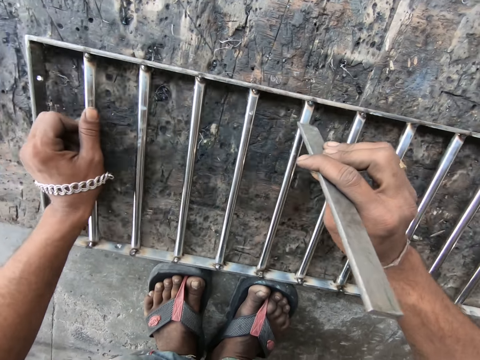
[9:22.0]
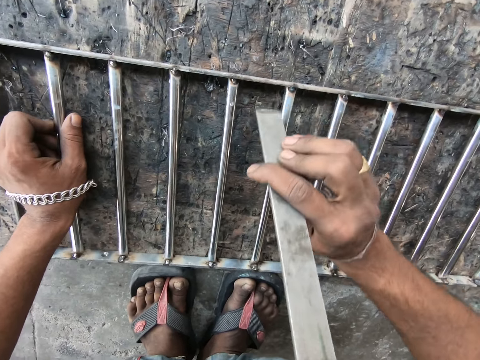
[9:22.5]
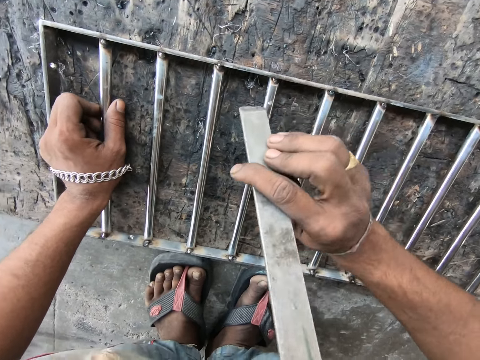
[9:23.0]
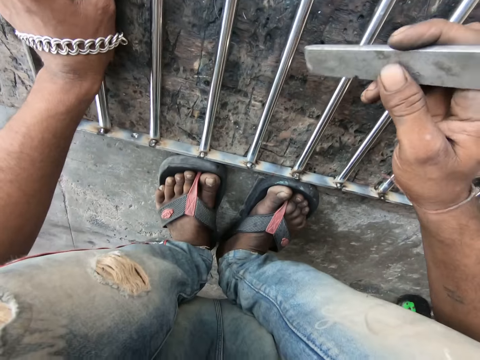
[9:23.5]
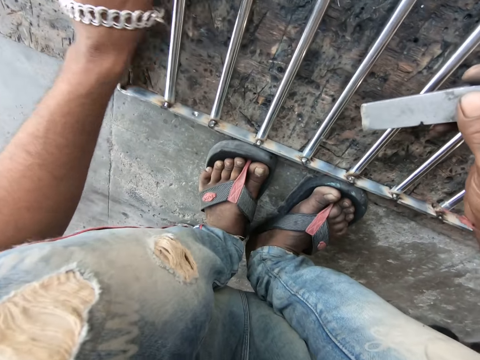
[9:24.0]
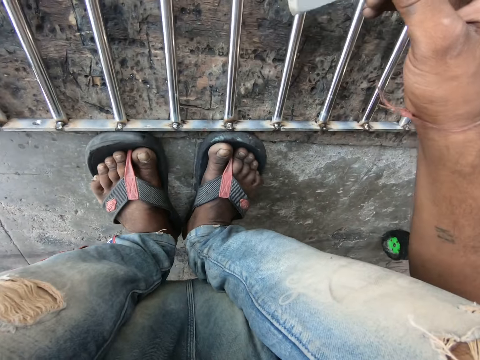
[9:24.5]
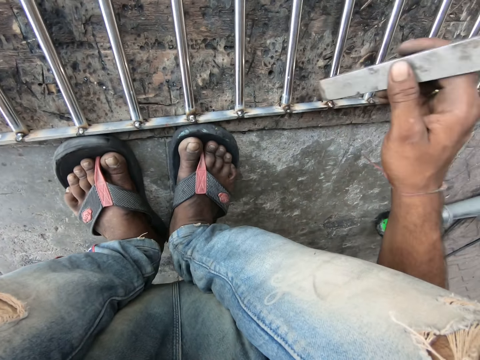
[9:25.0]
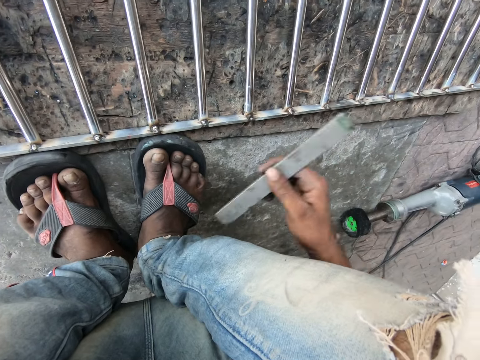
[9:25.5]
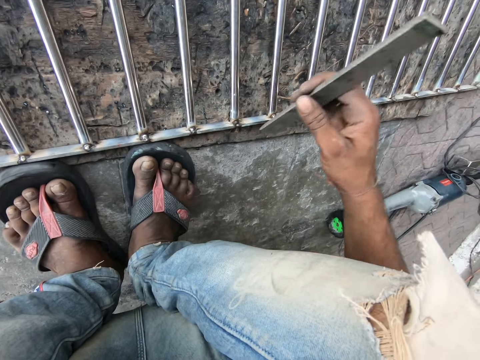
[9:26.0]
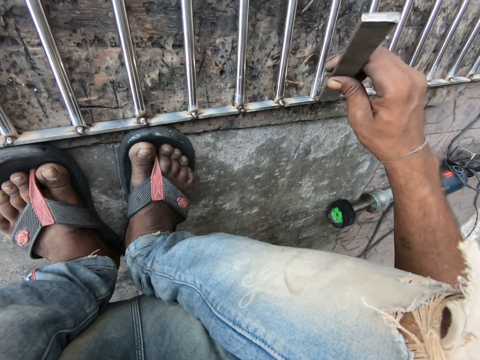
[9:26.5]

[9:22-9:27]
The camera wearer moves the metal frame with his hand. He hits the metal frame with the metal. He moves the right hand.

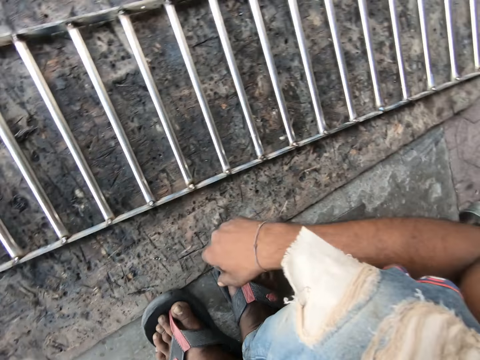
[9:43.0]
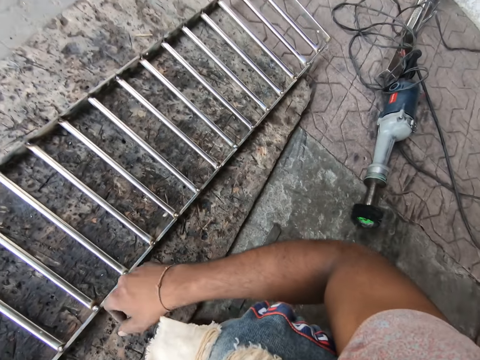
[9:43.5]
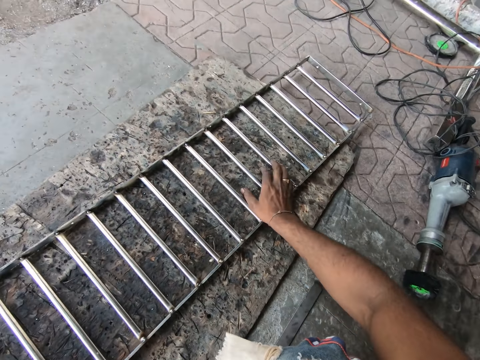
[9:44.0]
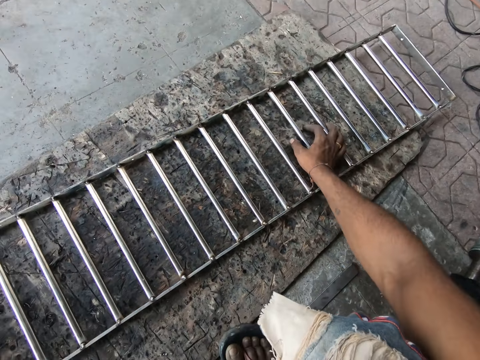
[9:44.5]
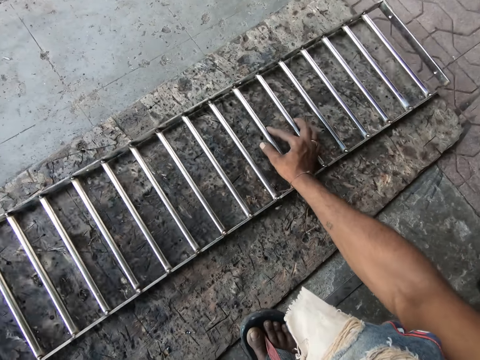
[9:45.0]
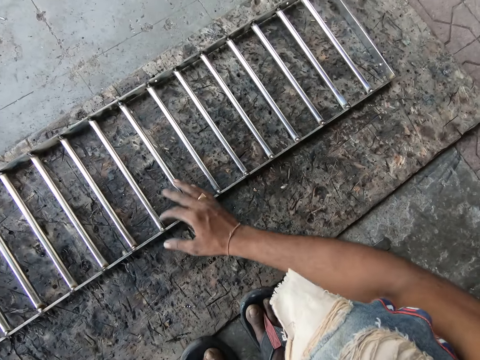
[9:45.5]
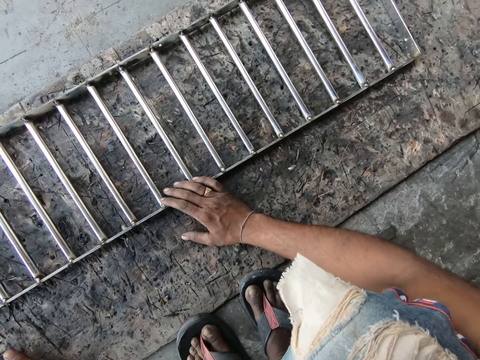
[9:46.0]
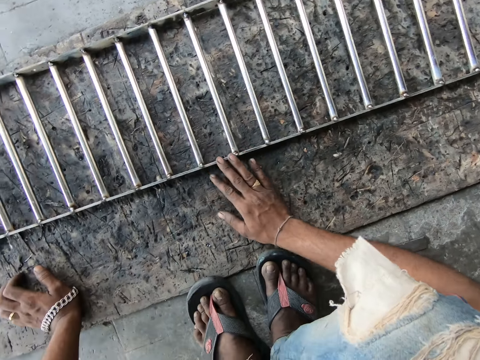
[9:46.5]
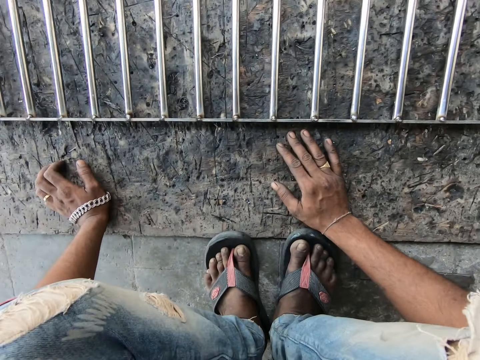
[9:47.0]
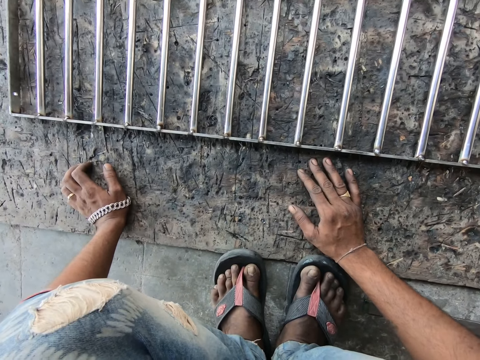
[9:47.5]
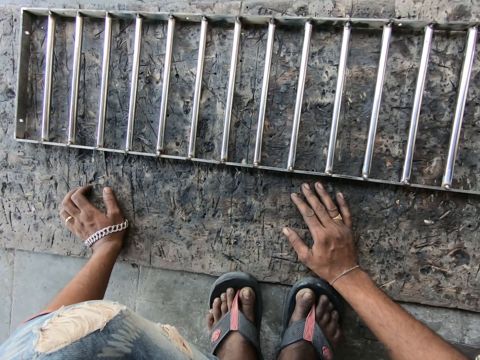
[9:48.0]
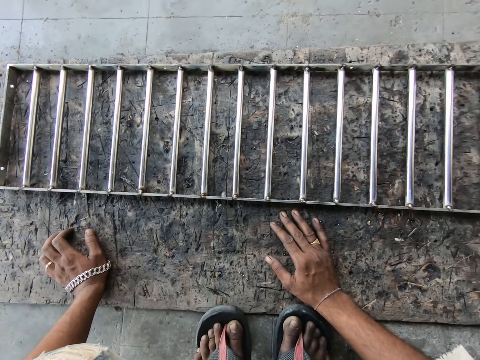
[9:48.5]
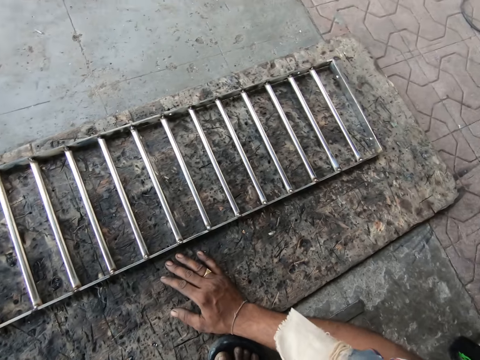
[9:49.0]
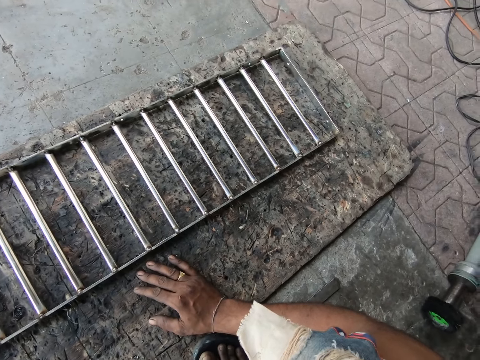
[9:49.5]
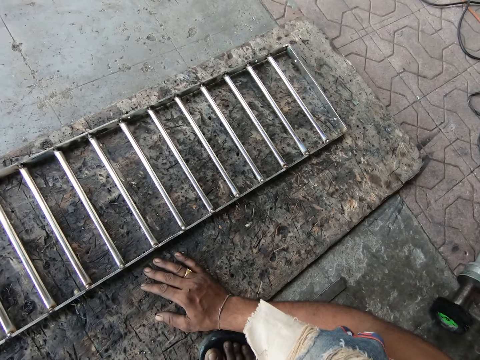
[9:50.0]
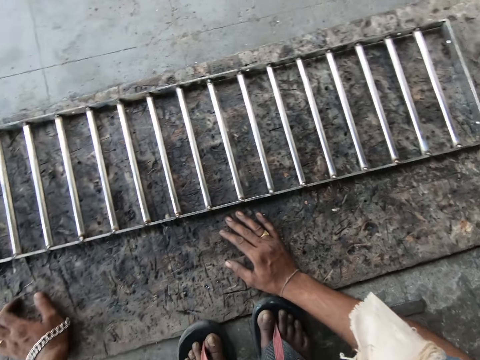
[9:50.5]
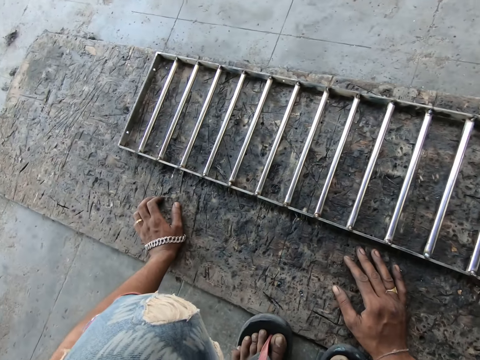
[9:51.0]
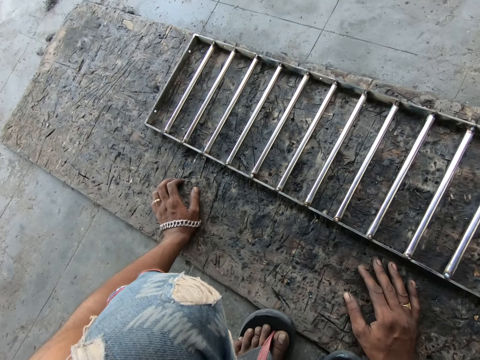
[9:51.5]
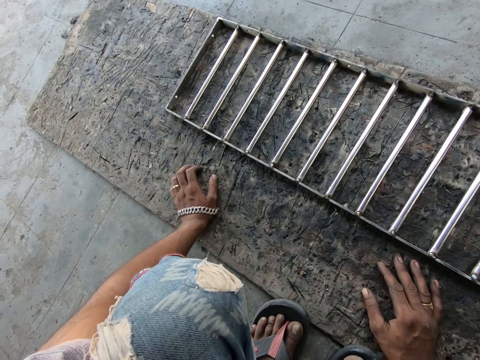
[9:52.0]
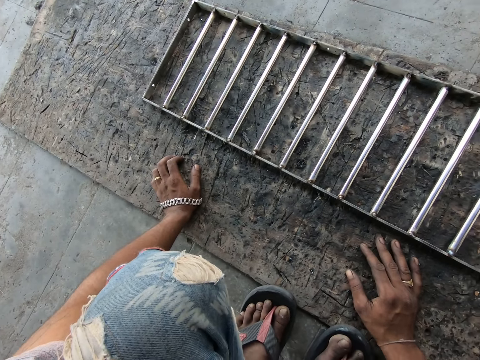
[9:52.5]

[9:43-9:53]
The camera wearer moves the metal frame with his right hand. He rests a hand on an object. He removes the hand from the object.

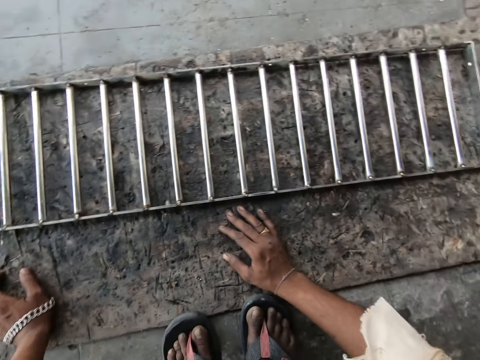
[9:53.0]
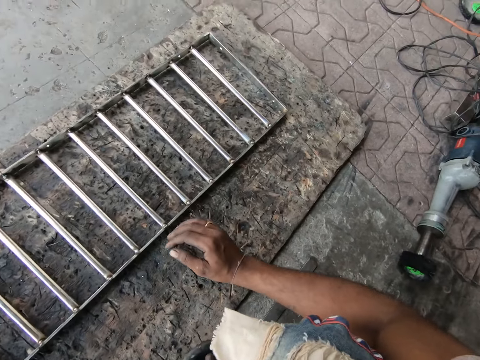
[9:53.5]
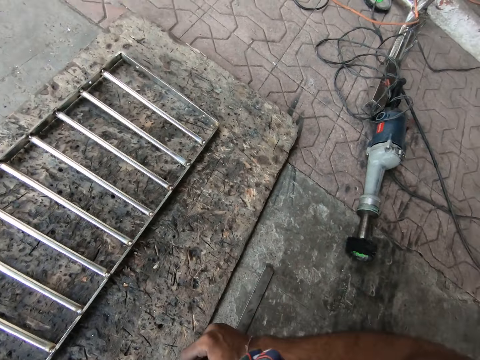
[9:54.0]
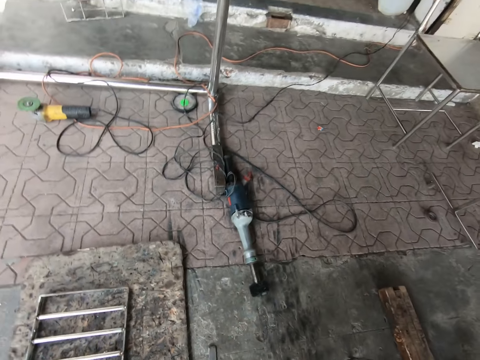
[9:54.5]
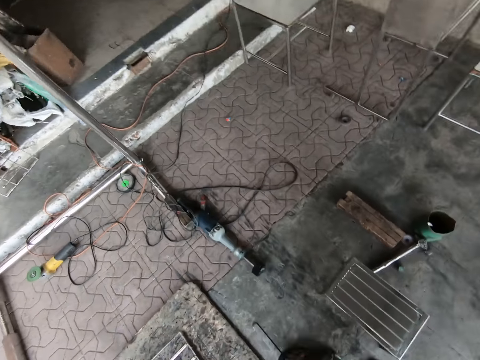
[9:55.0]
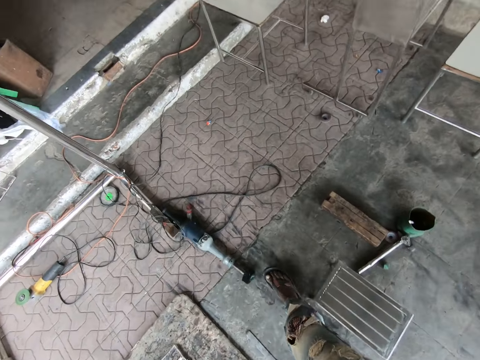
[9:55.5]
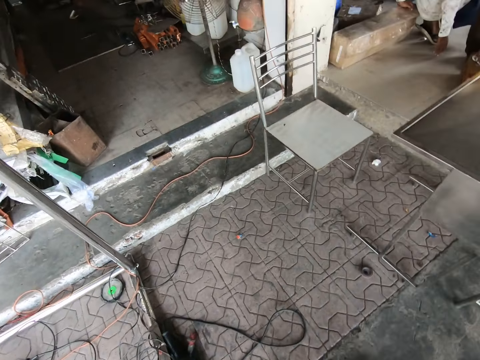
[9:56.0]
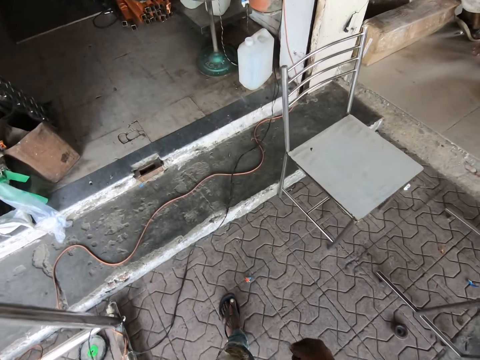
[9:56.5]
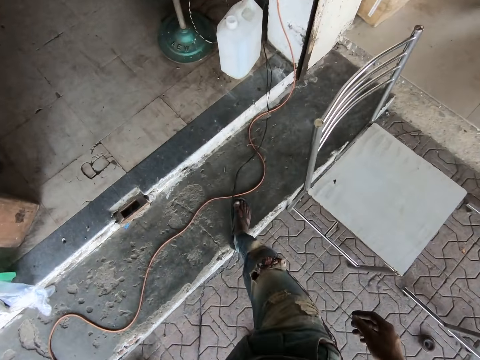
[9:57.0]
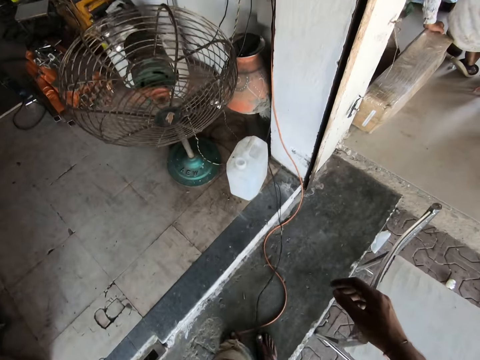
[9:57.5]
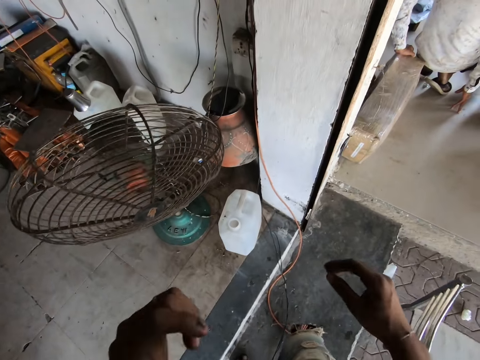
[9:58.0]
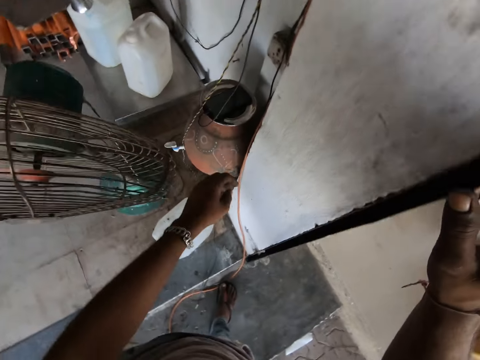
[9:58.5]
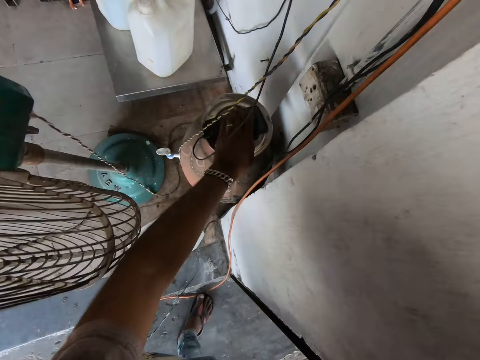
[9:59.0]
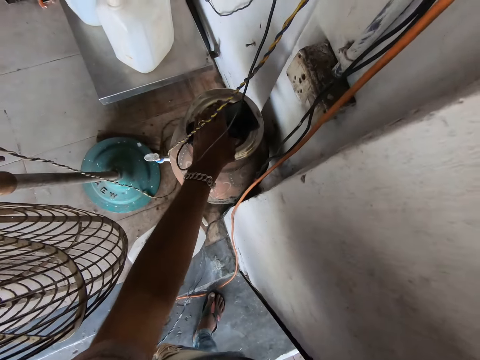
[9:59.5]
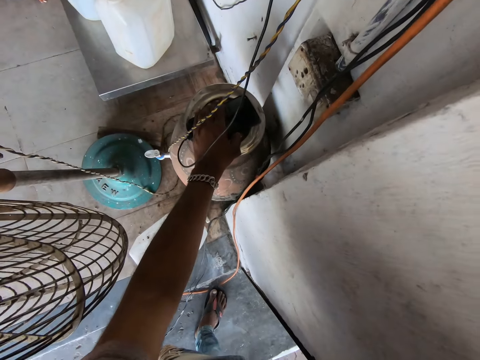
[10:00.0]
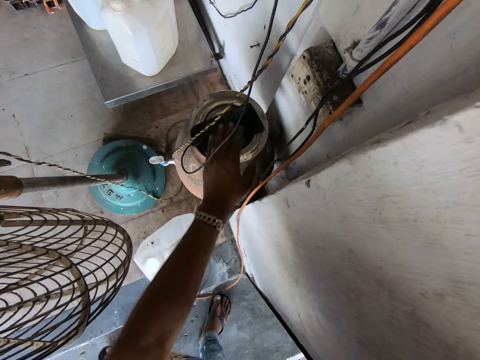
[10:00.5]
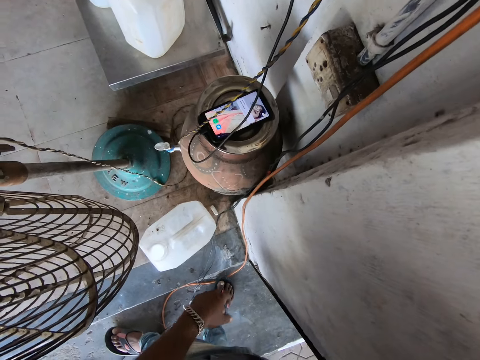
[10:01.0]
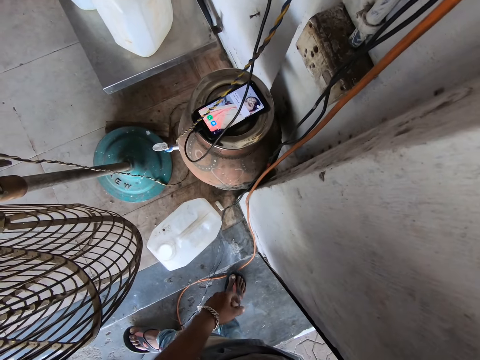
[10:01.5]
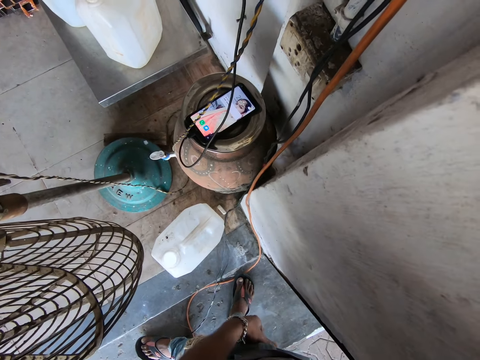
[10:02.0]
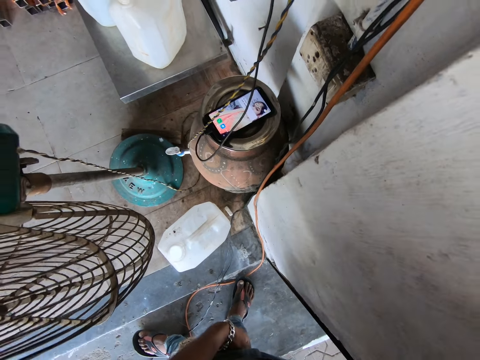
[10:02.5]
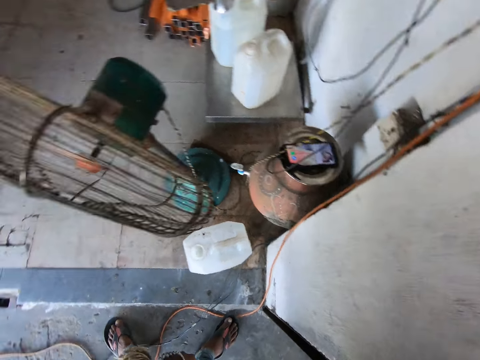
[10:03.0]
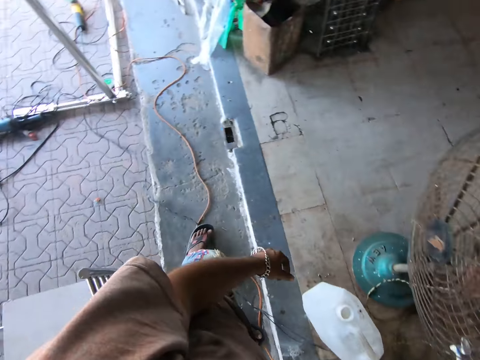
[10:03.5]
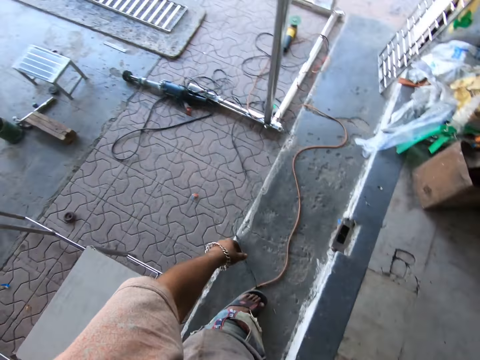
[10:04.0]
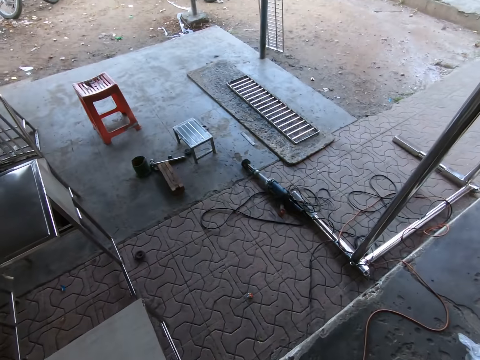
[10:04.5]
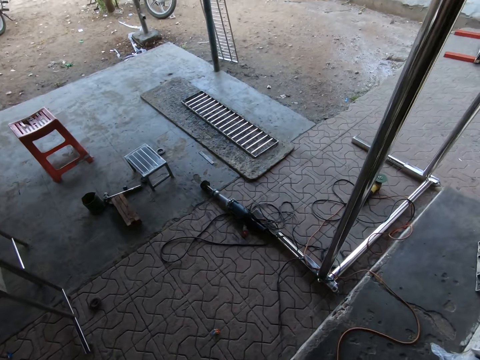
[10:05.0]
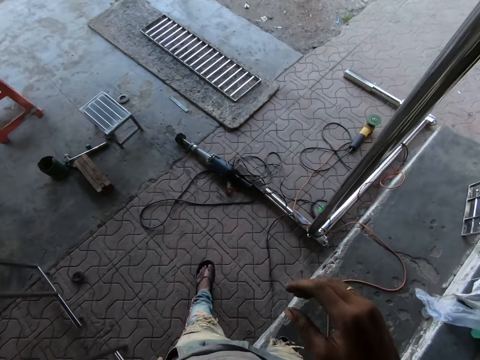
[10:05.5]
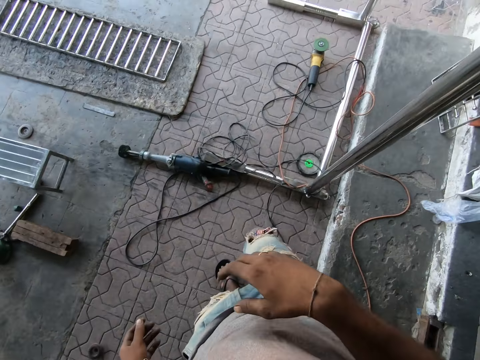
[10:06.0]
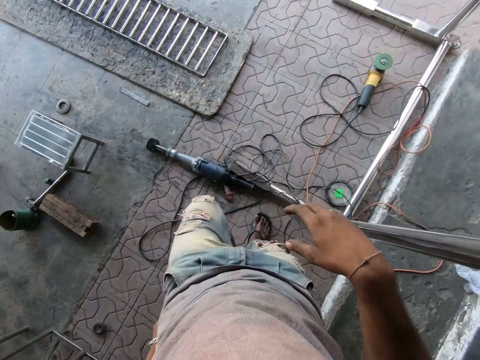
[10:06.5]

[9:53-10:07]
The camera wearer lifts a hand. He walks the other direction towards a garage. A man squats on the other side. The camera wearer holds the wall and moves the left hand. He touches the phone. He swipes the phone. He removes the hand from the phone. He touches his t-shirt. He walks the other direction towards an angle grinder.
